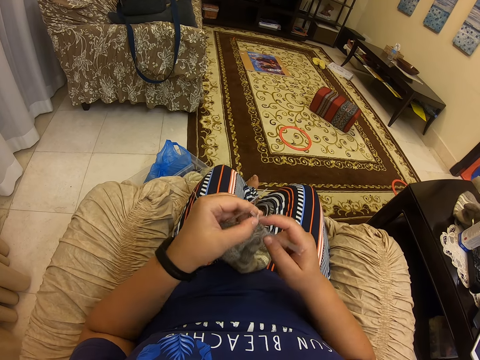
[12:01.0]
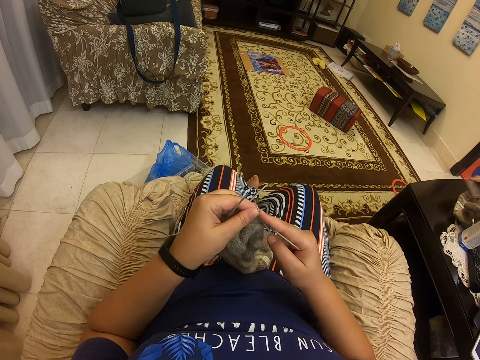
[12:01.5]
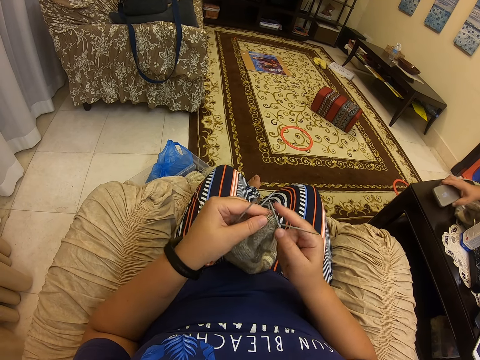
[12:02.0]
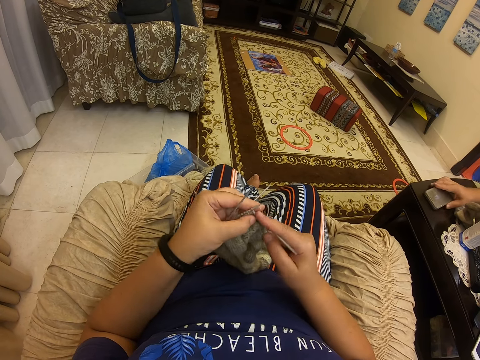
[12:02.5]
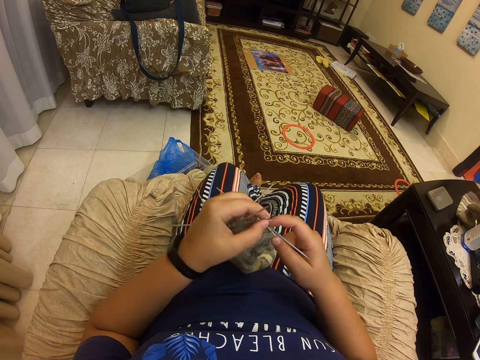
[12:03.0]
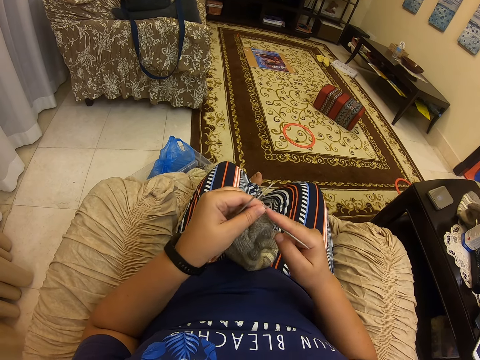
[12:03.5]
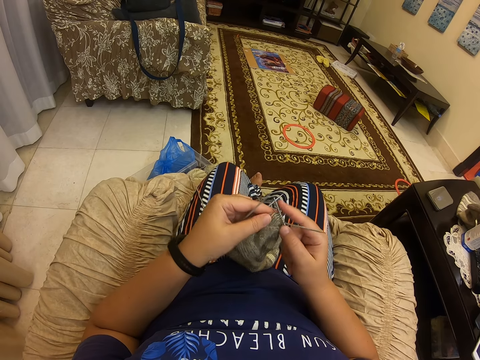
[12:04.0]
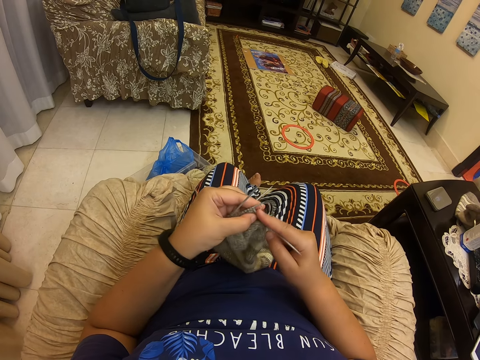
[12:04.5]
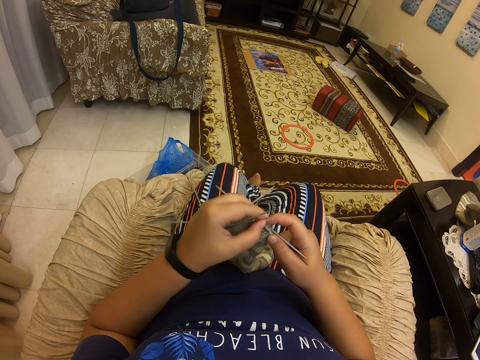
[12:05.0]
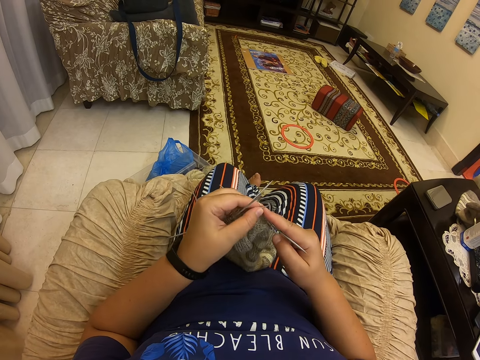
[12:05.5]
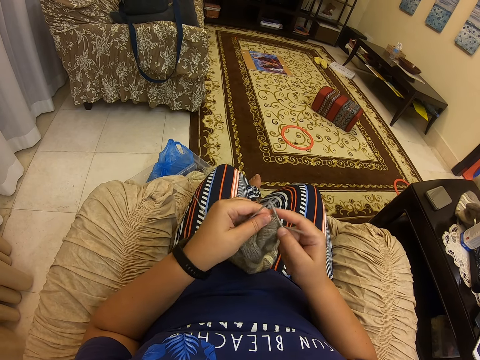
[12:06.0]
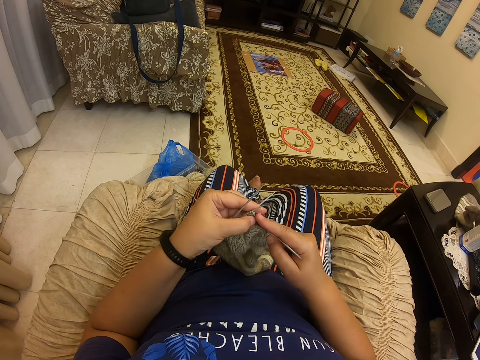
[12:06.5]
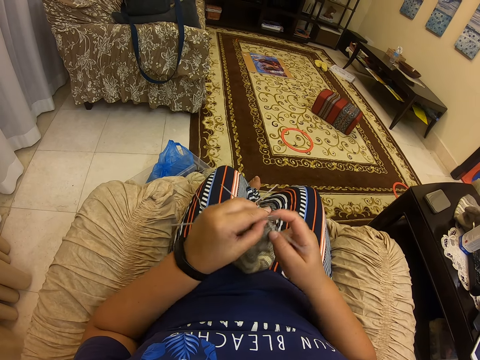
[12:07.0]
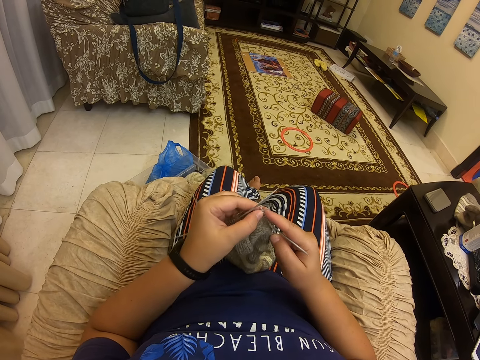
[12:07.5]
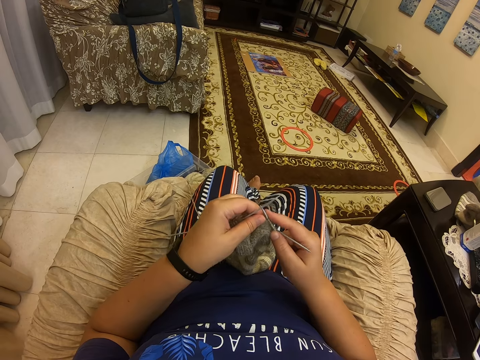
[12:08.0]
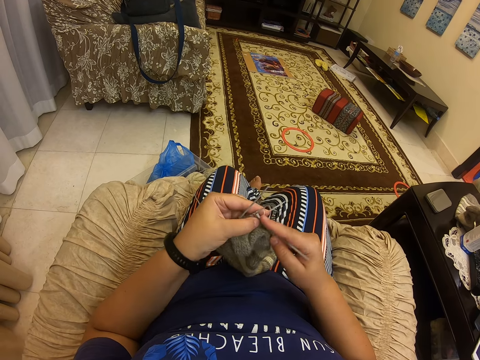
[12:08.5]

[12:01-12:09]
A man puts the cellphone on top of the table. The camera wearer crochets the sweater with the crocheting needle.

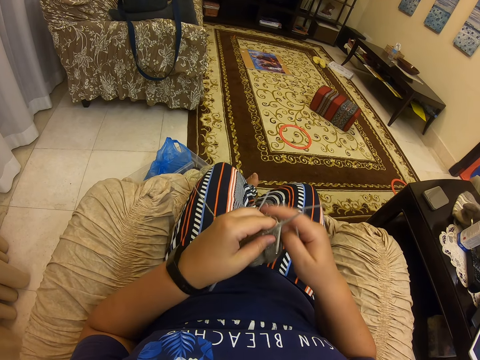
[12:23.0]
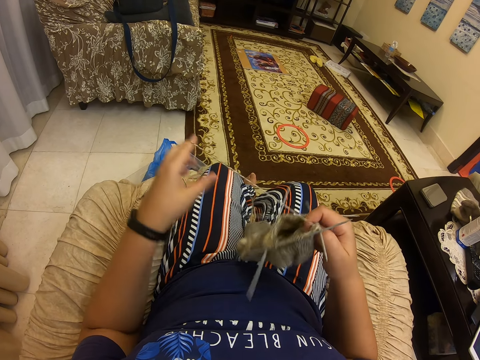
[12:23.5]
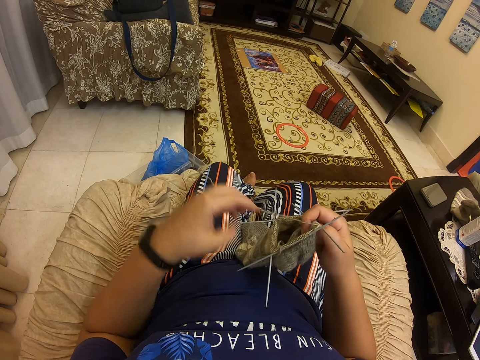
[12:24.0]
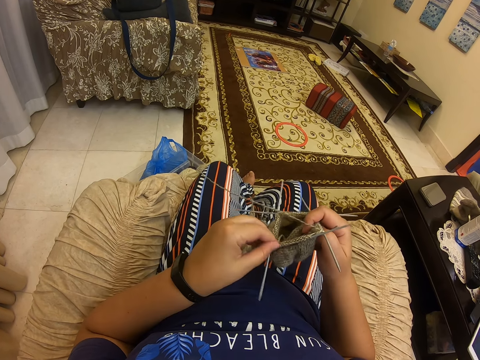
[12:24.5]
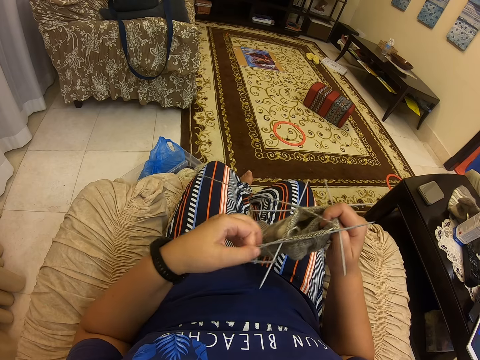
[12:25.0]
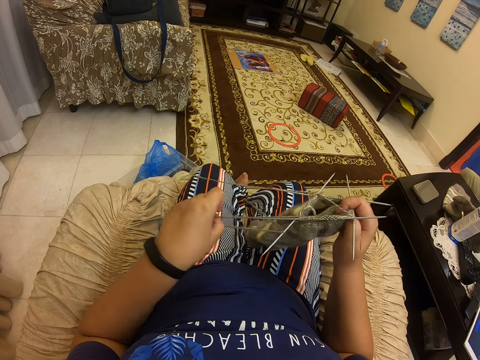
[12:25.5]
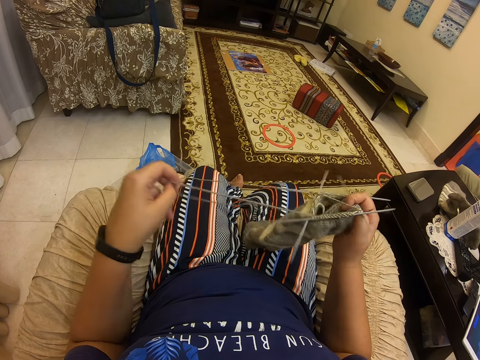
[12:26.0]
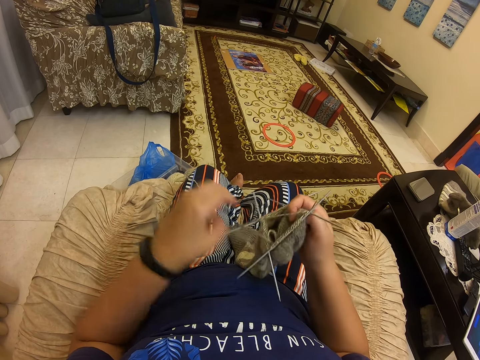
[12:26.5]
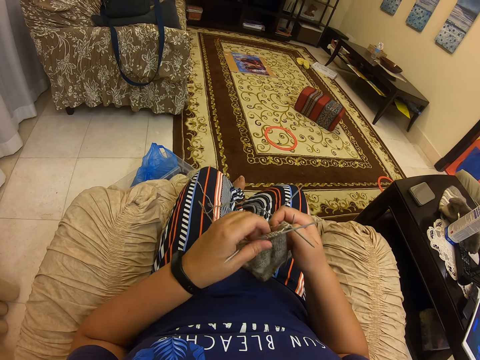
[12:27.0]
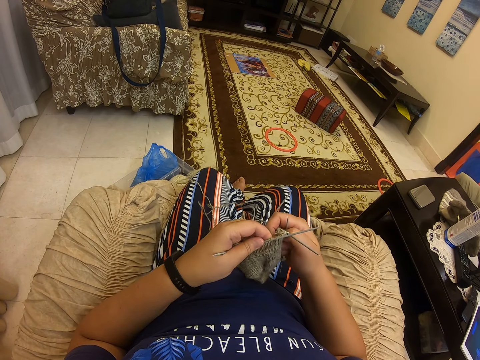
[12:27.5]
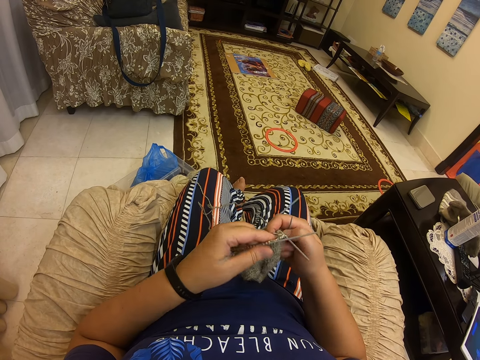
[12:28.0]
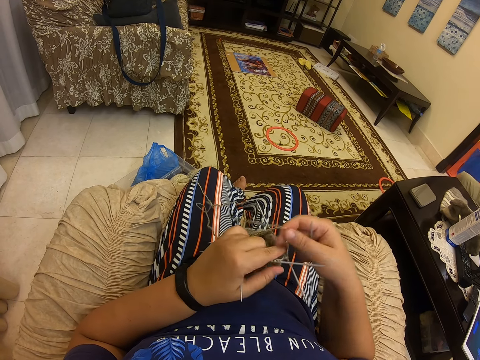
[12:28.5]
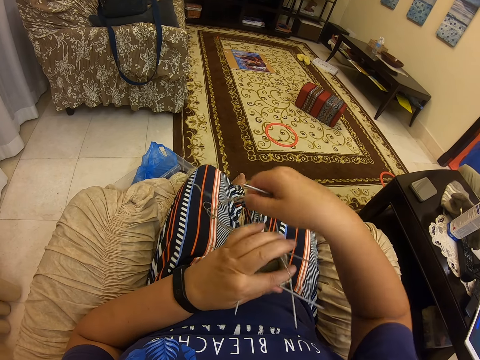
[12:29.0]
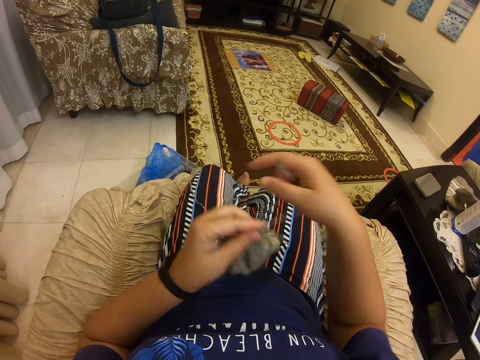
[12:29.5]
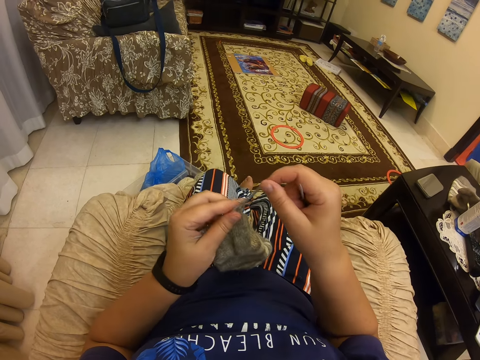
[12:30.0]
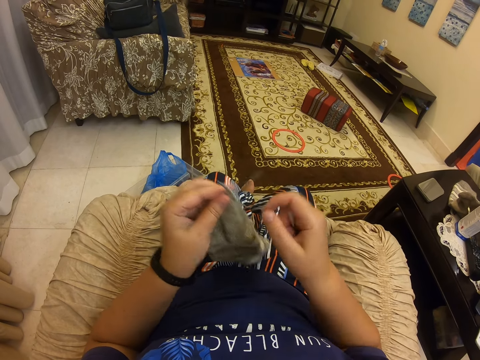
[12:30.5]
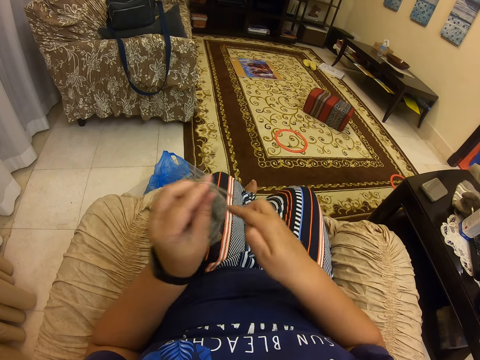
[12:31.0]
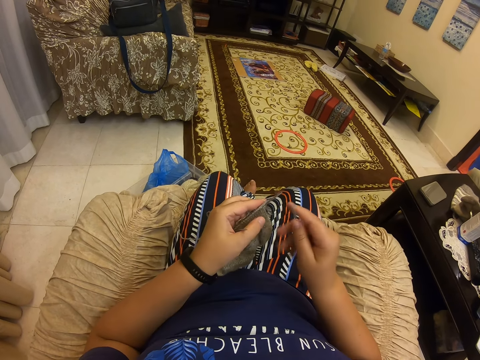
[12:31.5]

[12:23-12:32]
The camera wearer converses with a man. They crochet the sweater with the crocheting needle.

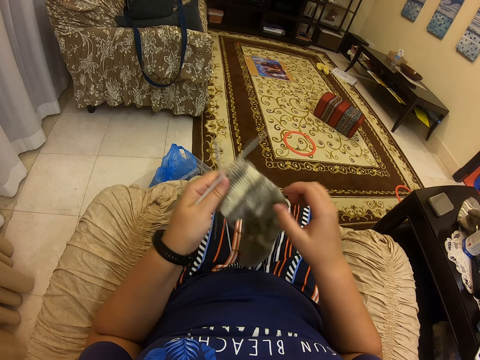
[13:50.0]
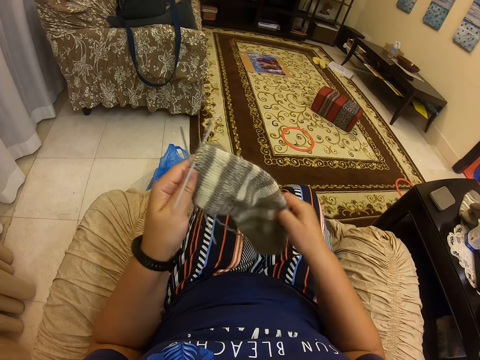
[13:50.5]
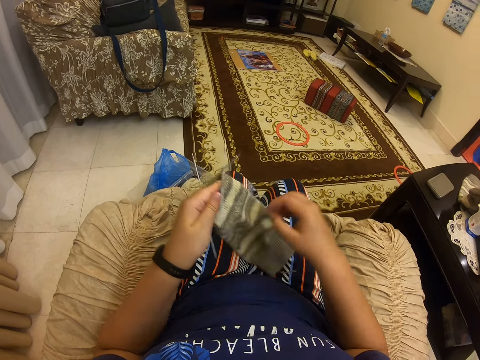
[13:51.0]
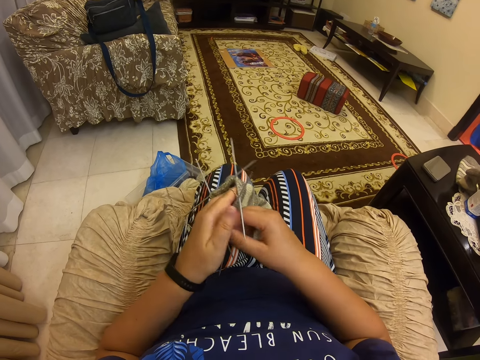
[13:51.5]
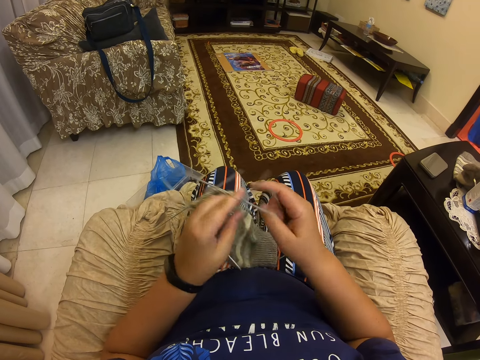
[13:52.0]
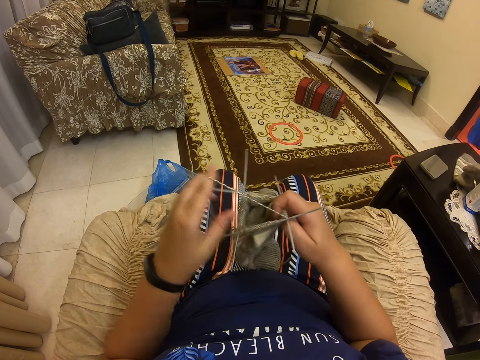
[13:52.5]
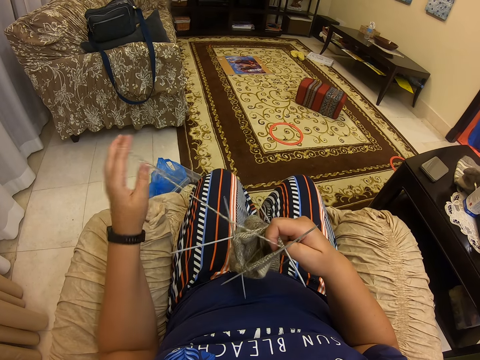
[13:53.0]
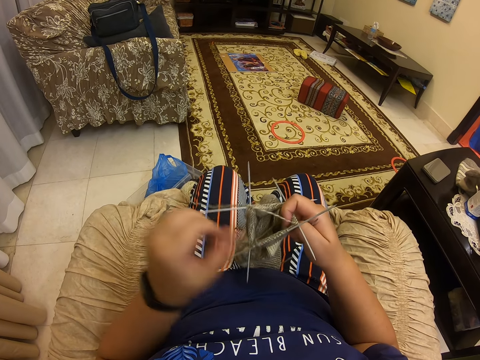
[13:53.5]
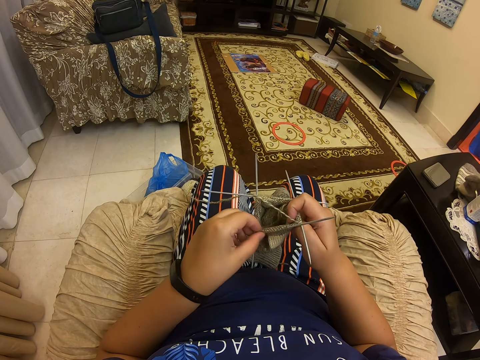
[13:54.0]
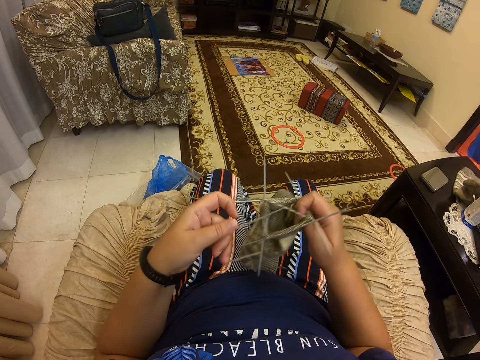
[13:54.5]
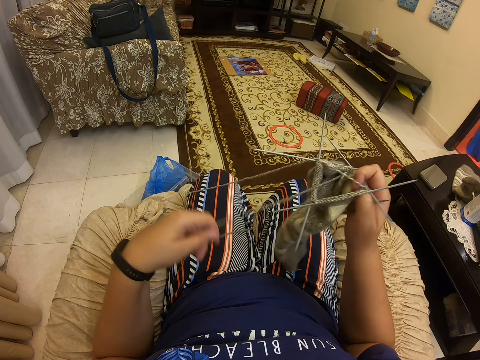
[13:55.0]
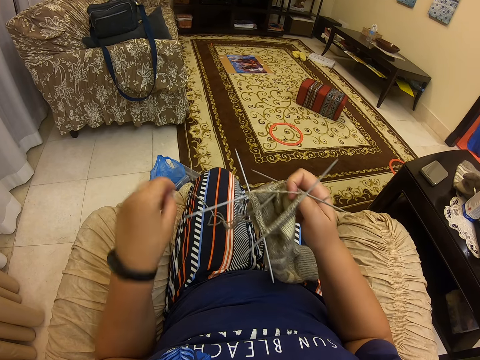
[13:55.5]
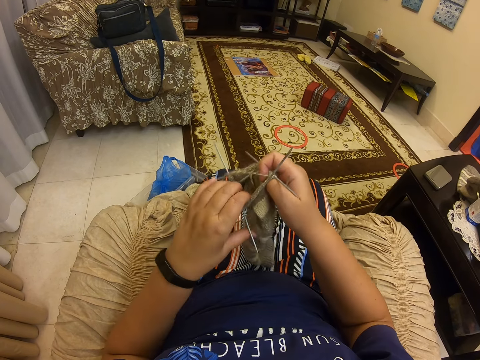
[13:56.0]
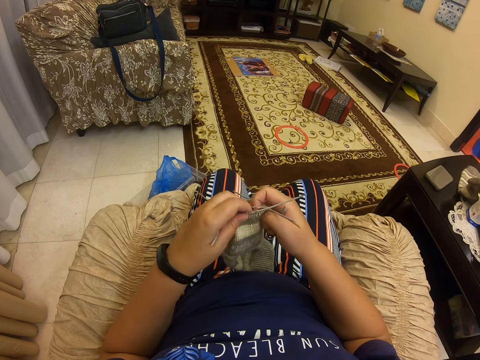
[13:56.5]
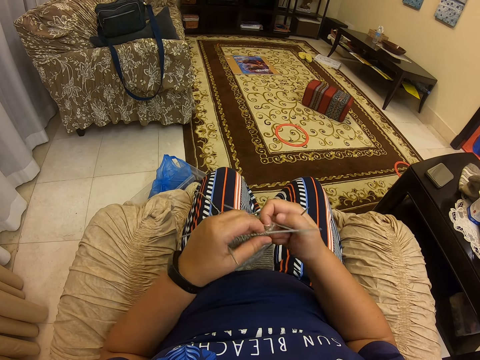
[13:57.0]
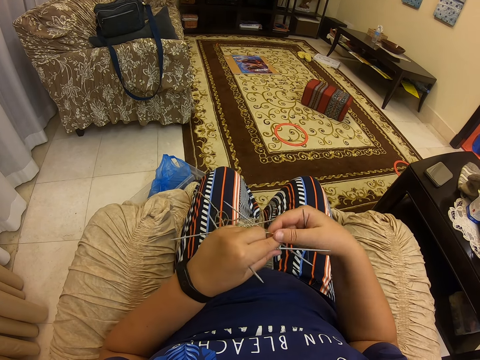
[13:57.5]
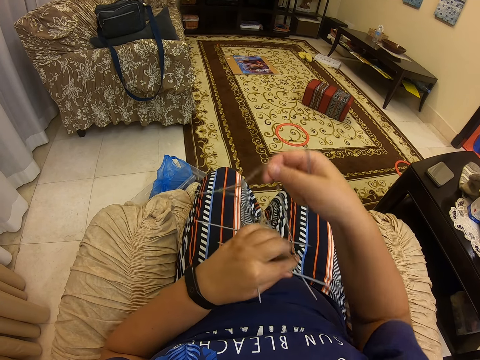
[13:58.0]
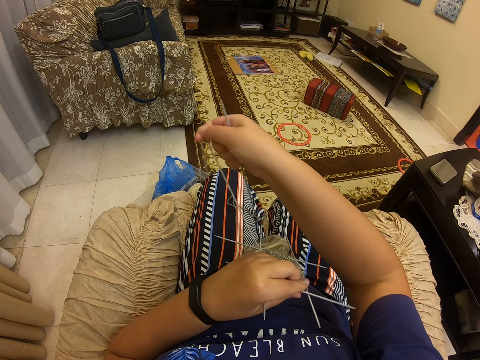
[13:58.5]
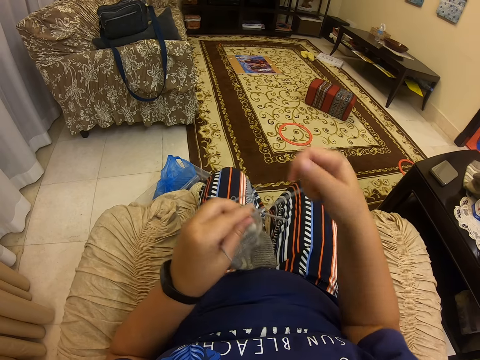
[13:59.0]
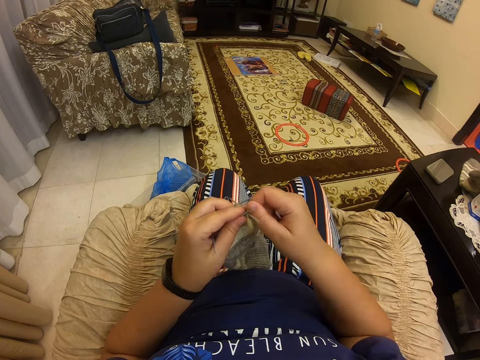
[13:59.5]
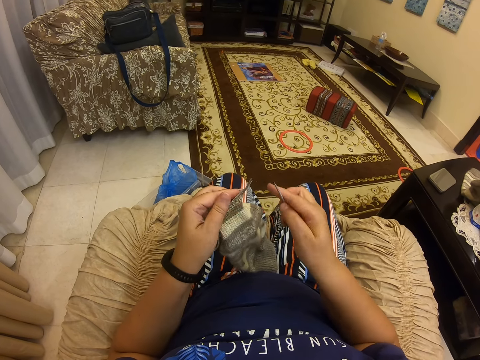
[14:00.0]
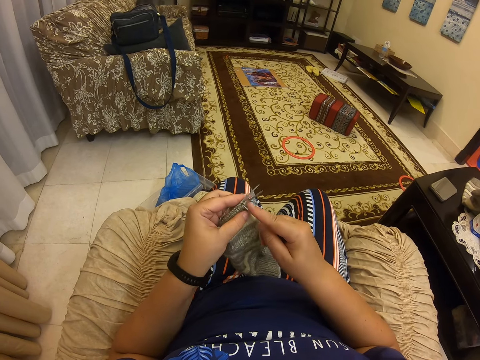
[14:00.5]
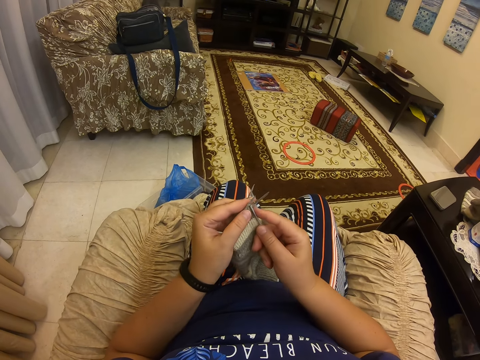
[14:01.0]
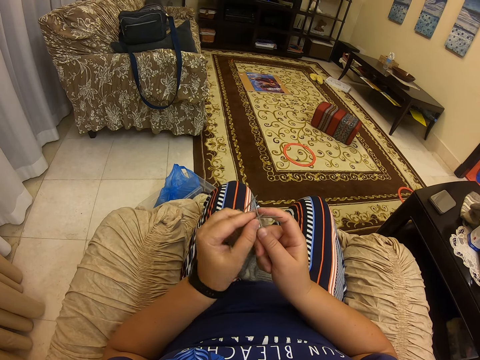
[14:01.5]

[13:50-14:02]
The camera wearer adjusts the socks.
